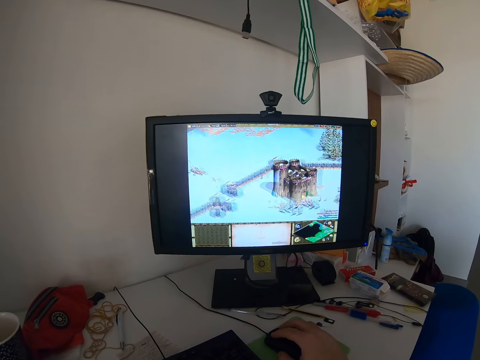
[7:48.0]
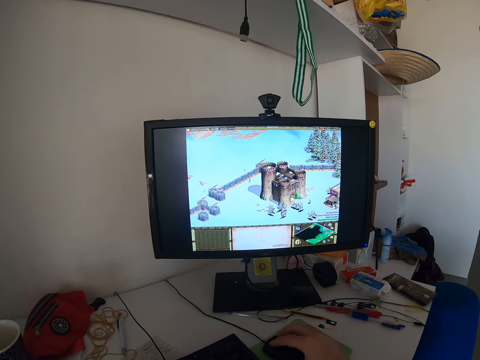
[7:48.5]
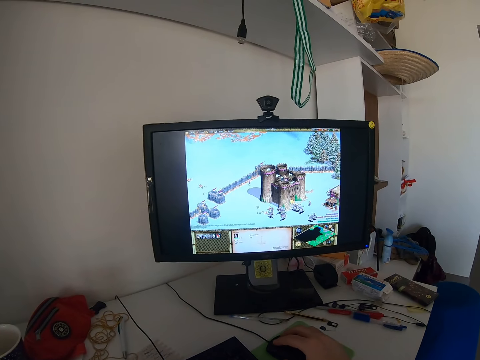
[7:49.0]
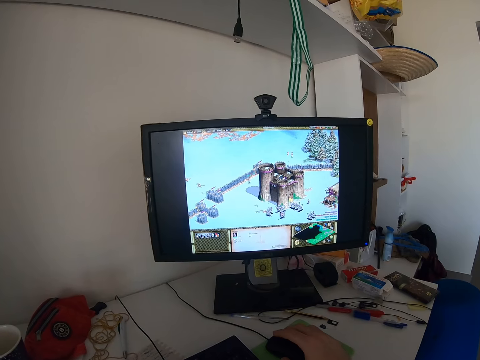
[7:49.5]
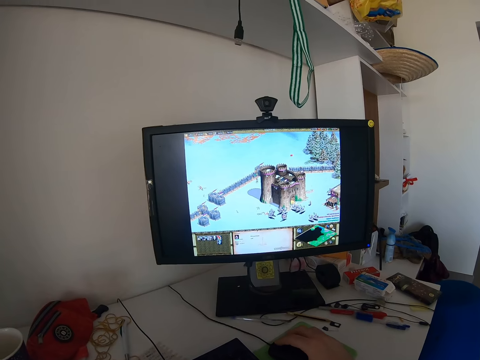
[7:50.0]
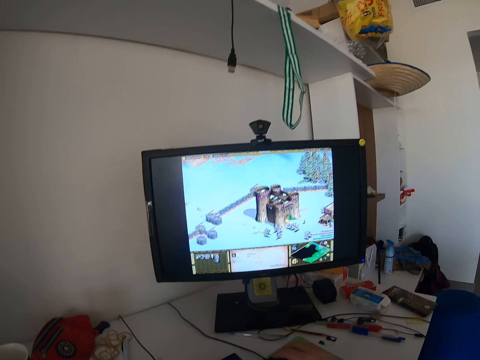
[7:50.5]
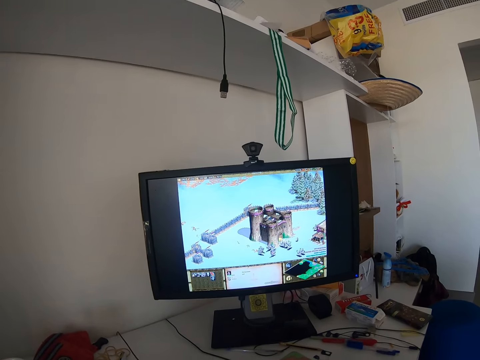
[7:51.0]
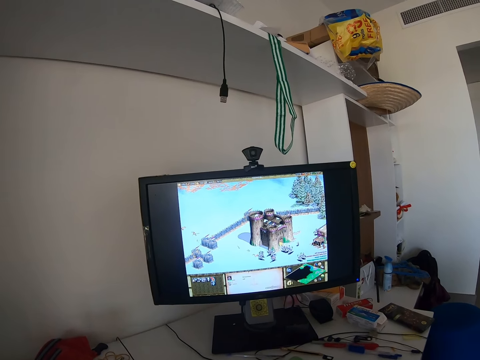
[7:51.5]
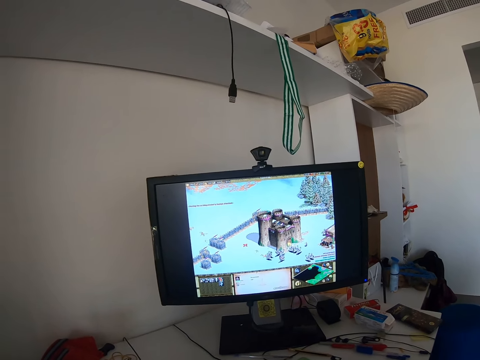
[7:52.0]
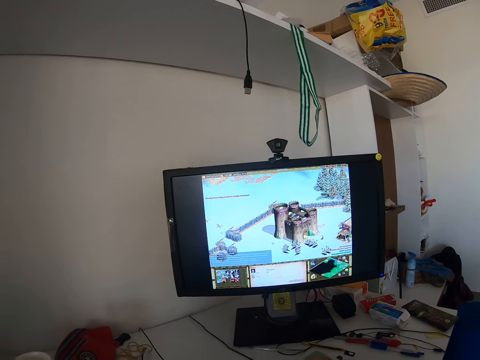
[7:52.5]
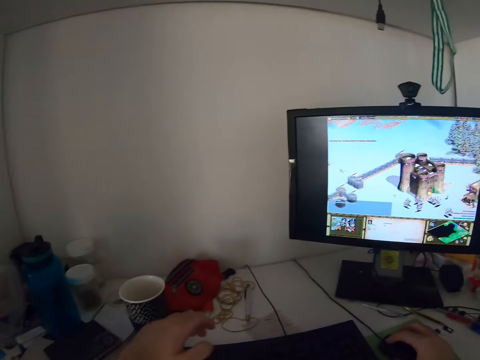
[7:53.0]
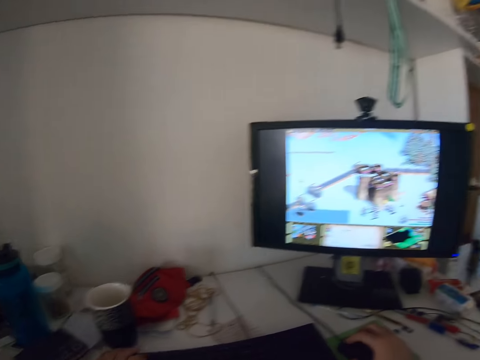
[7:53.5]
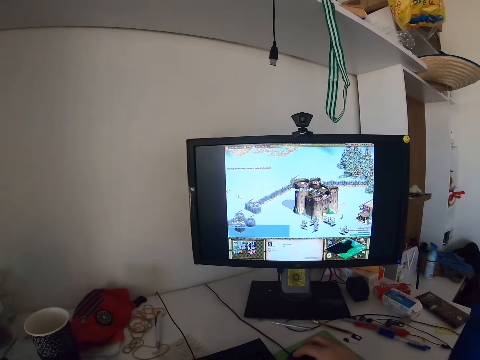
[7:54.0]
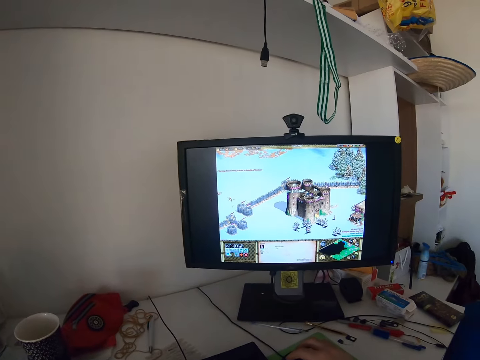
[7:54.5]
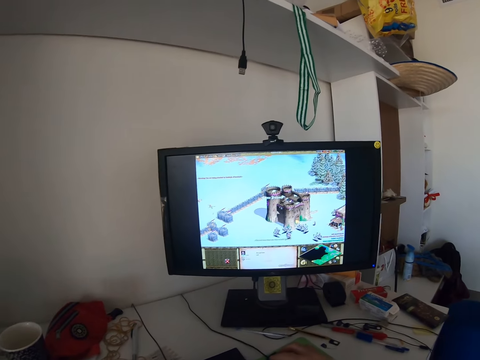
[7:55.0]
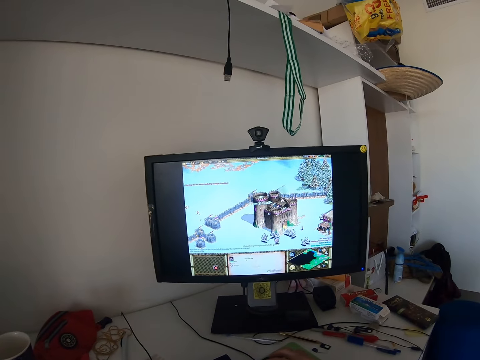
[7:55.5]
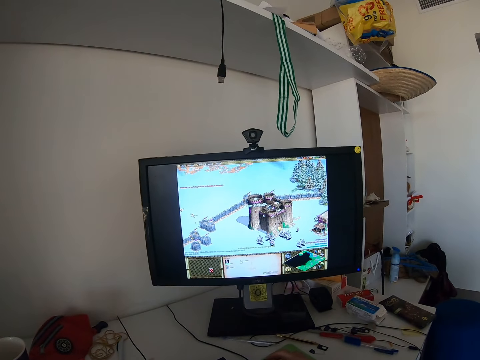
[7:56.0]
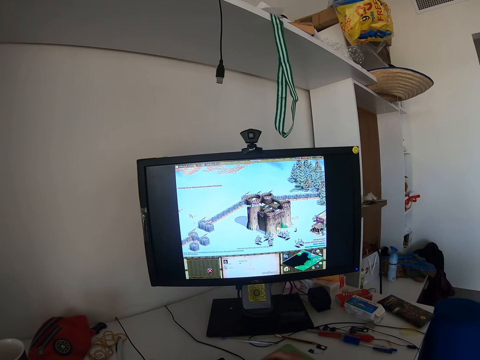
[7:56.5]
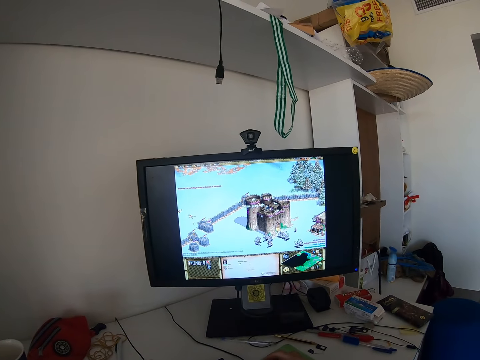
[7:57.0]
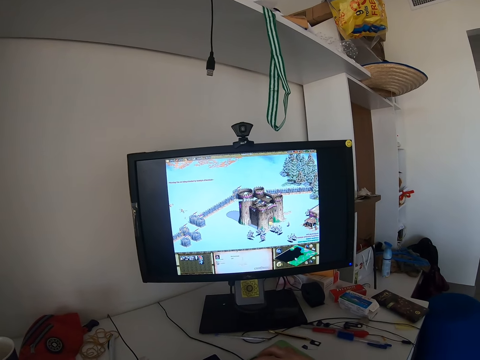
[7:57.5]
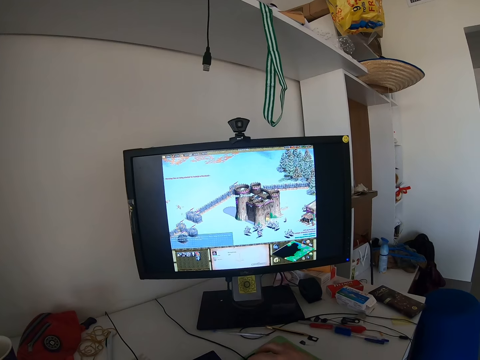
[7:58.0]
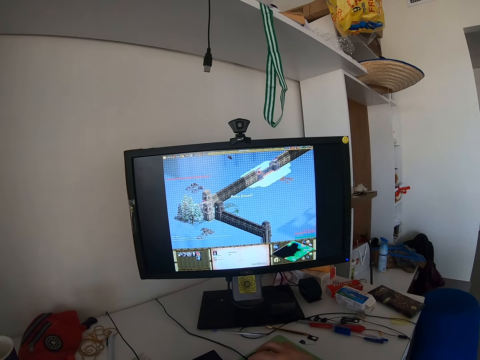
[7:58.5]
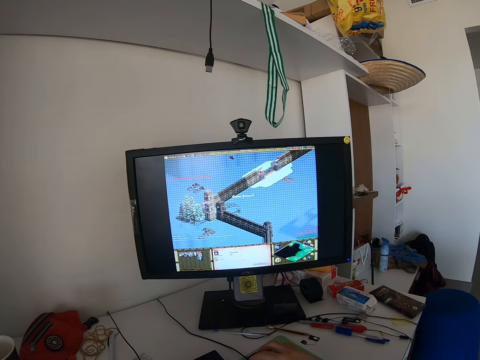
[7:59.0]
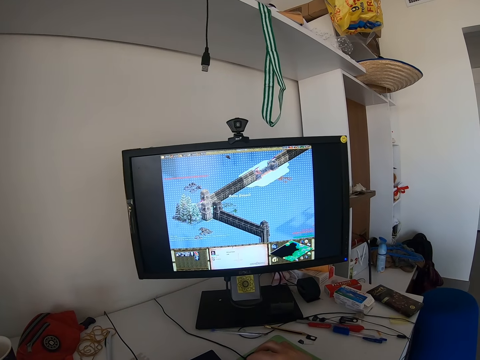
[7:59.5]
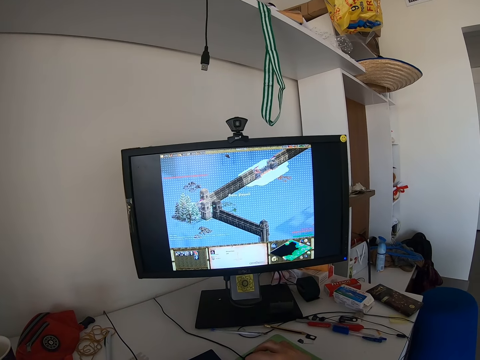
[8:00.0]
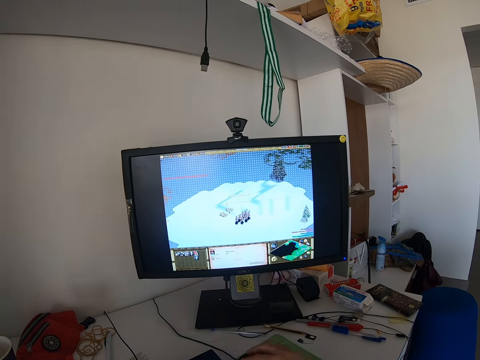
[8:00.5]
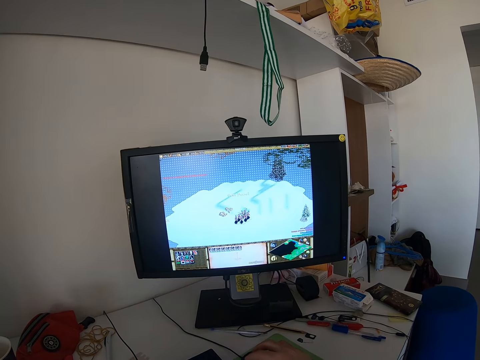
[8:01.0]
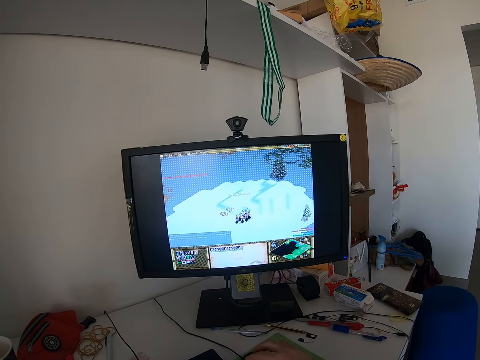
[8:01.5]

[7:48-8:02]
The camera wearer swings his hand. He holds a computer keyboard with his left hand. He touches something. He plays a computer game with the mouse in his right hand.

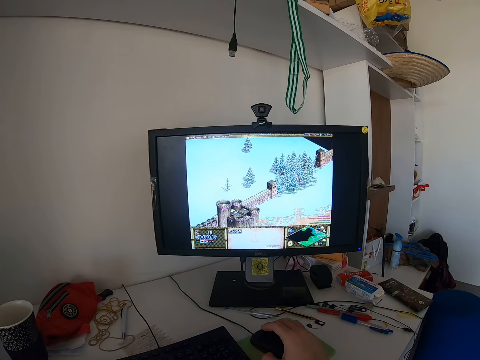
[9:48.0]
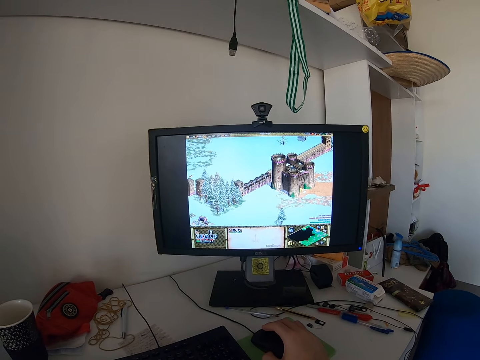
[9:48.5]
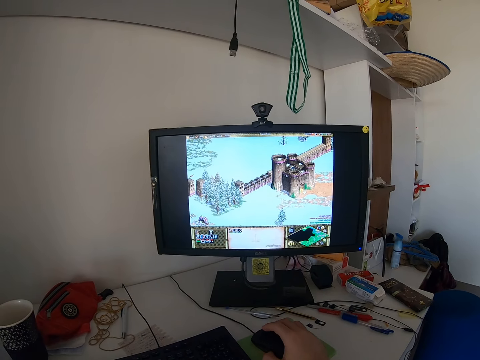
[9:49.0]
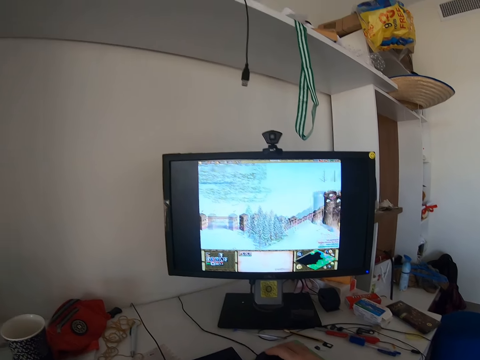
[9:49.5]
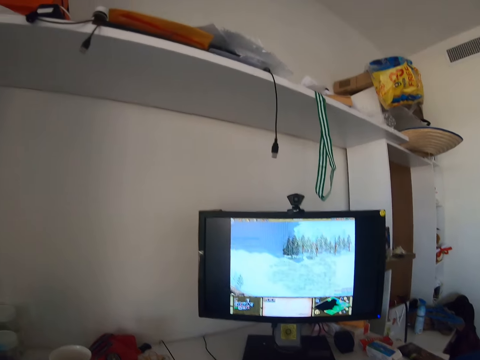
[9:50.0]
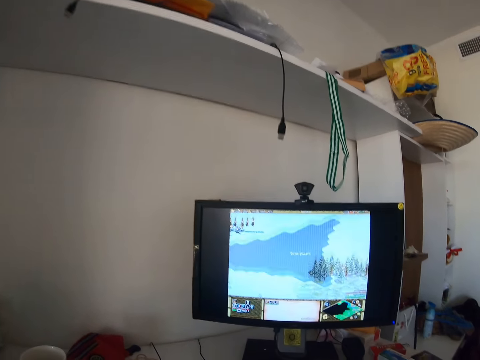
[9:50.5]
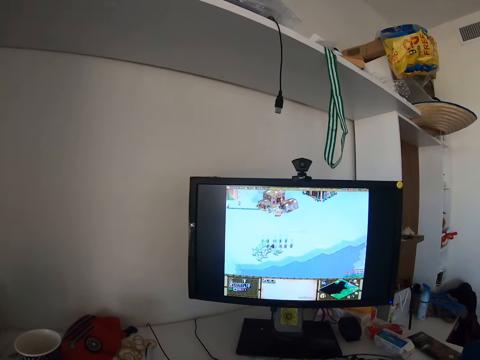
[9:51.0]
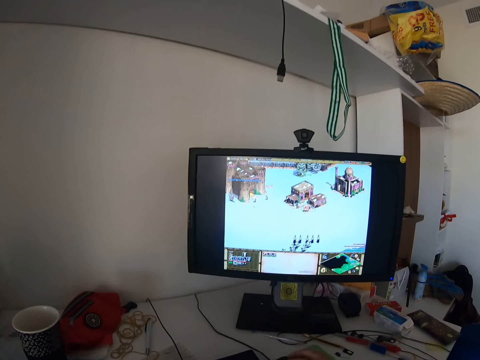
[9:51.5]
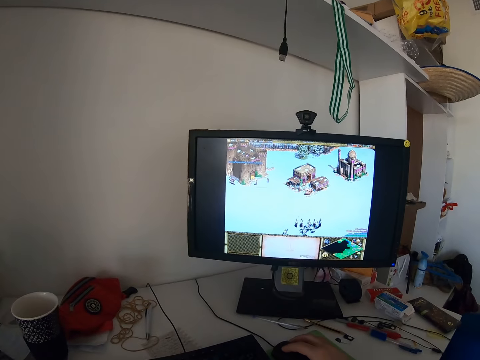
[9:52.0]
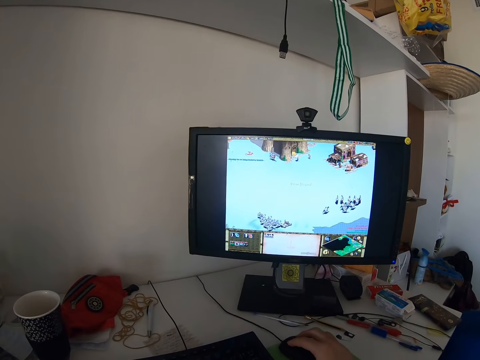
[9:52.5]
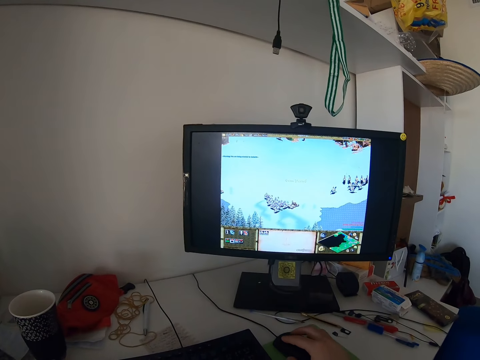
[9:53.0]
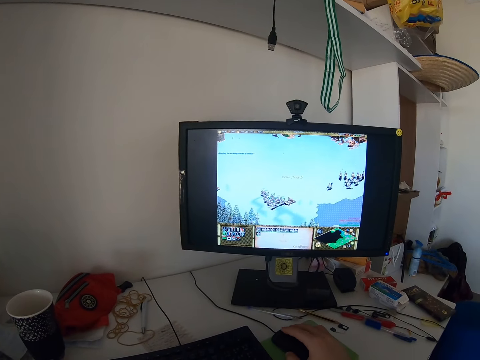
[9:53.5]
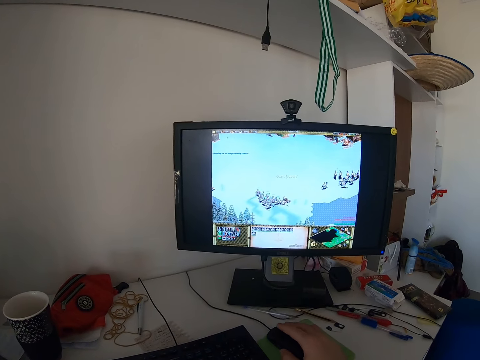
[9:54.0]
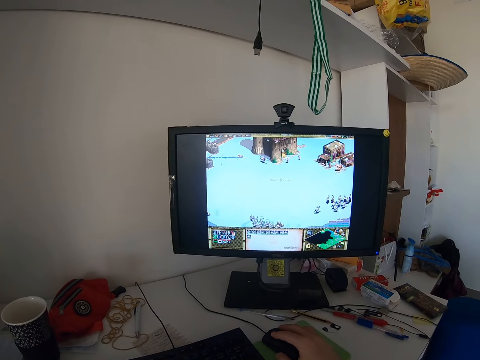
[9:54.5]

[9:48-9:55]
The camera wearer moves his body.

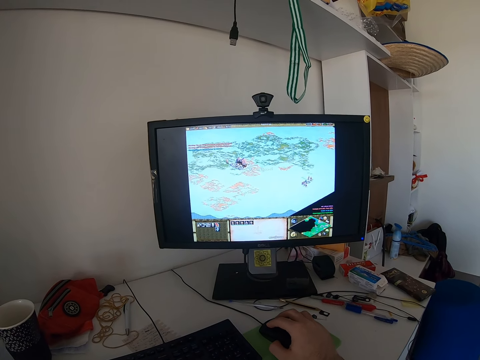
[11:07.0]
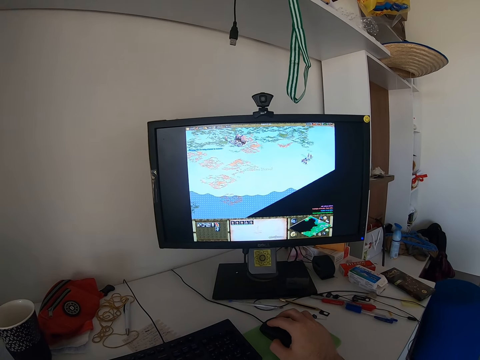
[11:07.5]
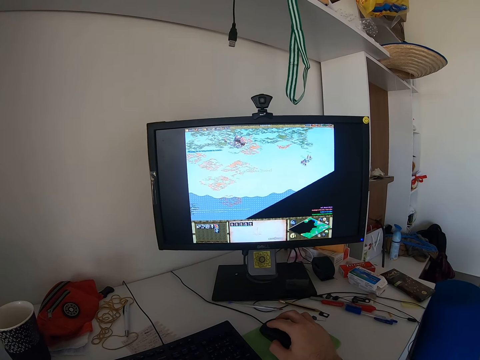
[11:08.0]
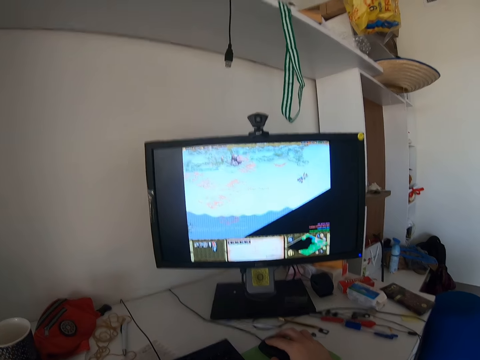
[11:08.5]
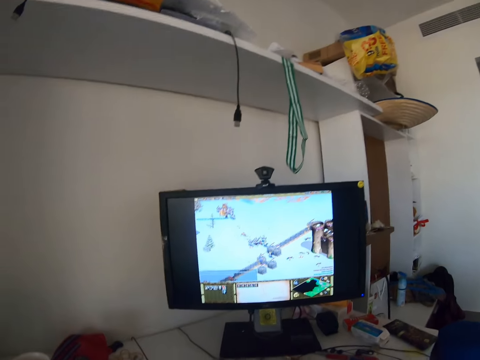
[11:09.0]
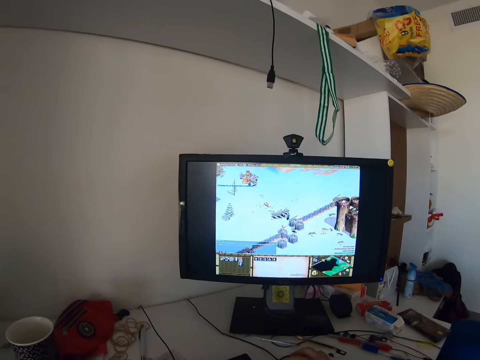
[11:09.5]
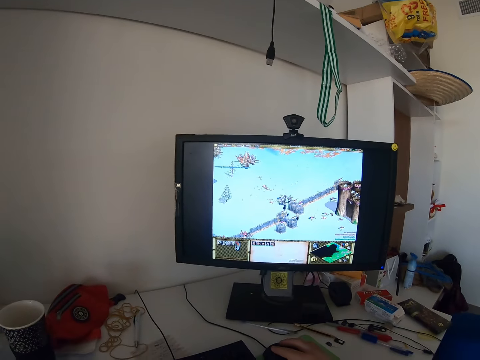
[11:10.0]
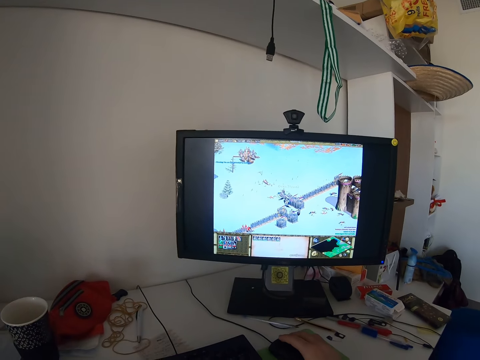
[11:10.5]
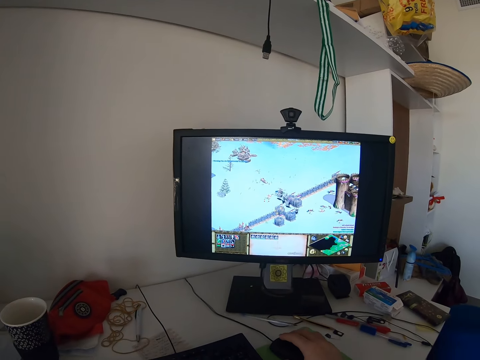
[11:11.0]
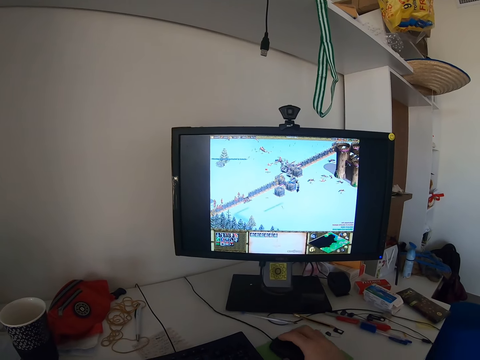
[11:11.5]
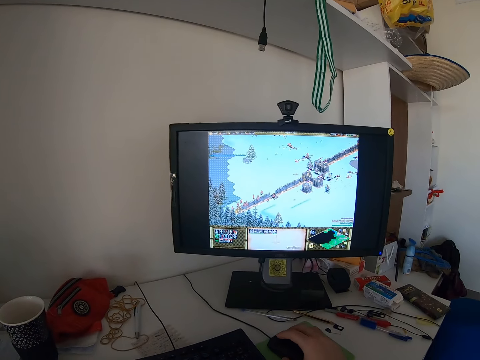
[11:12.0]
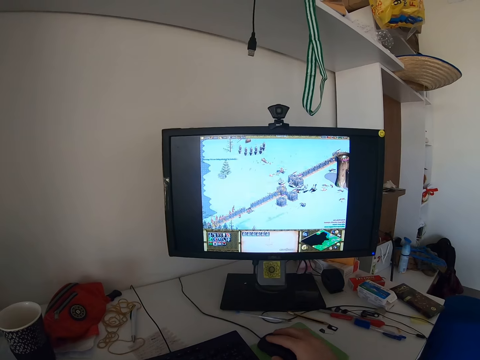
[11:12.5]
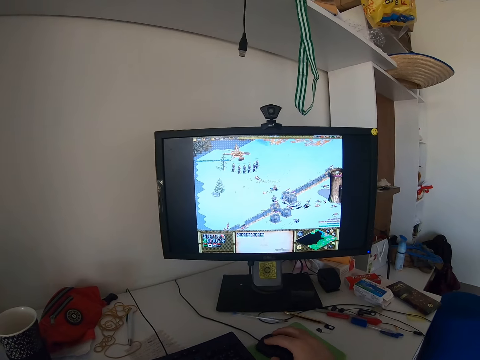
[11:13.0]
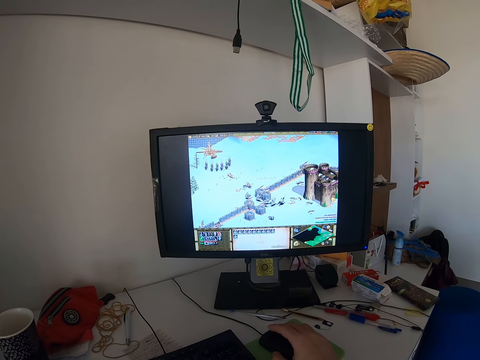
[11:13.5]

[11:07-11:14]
The camera wearer moves his body.
